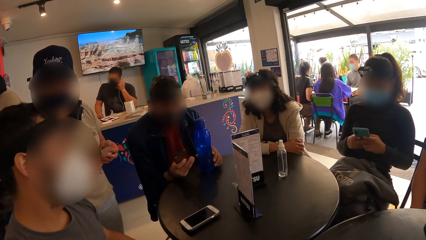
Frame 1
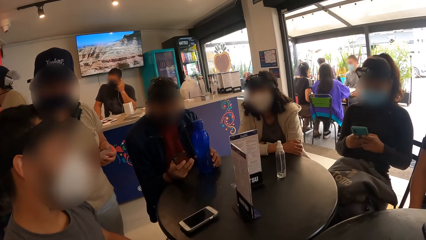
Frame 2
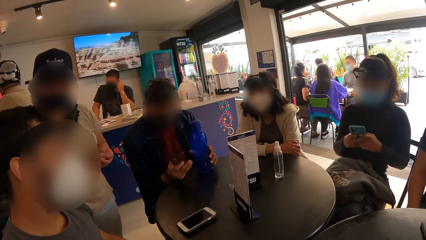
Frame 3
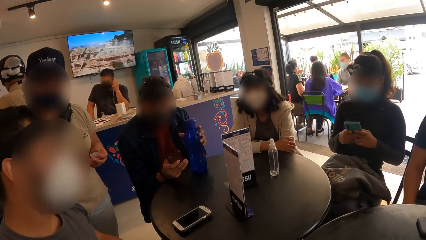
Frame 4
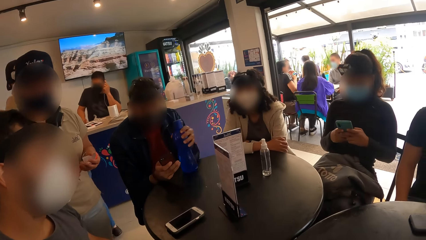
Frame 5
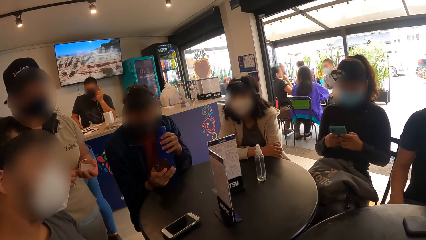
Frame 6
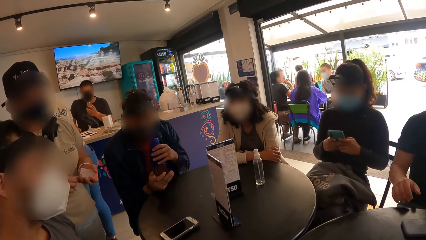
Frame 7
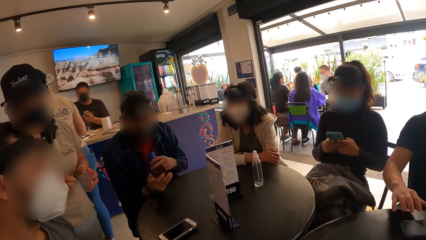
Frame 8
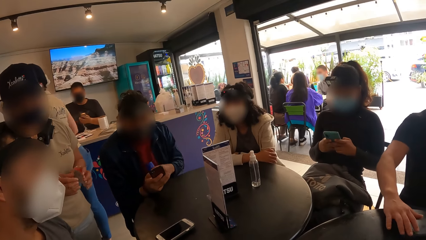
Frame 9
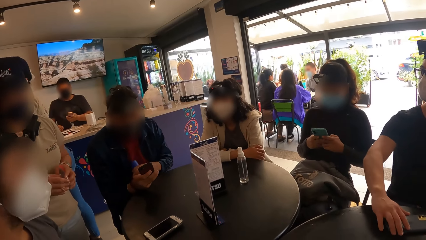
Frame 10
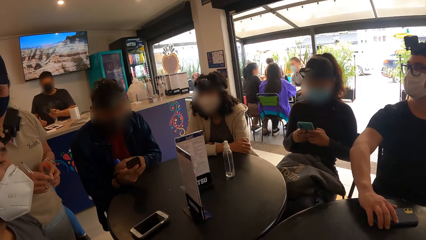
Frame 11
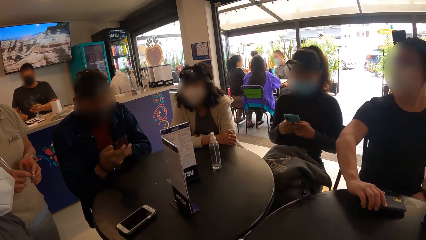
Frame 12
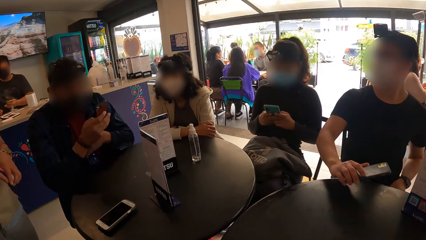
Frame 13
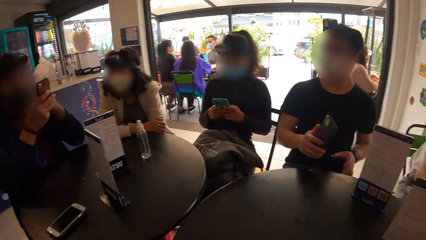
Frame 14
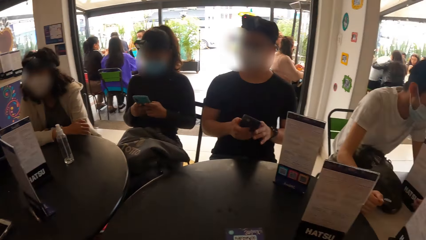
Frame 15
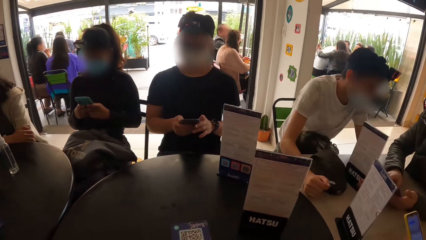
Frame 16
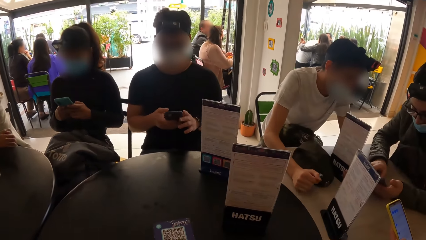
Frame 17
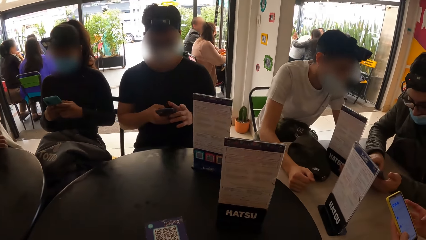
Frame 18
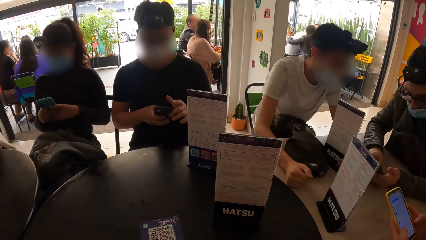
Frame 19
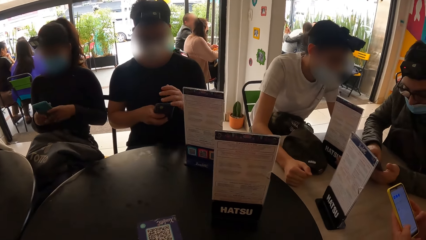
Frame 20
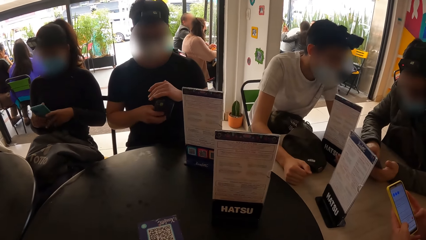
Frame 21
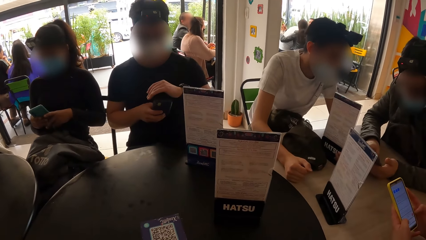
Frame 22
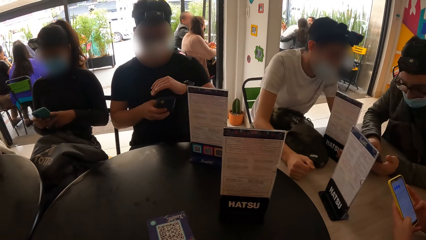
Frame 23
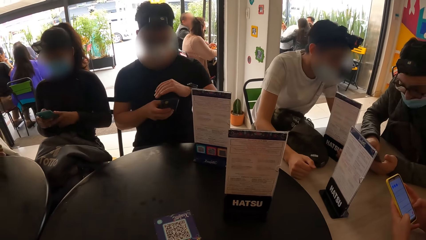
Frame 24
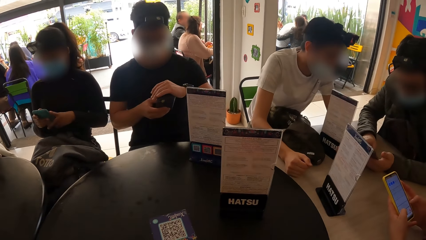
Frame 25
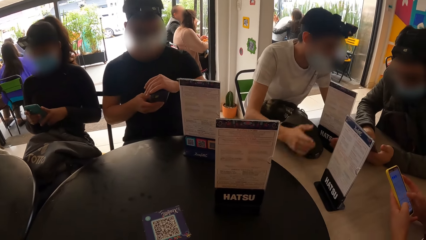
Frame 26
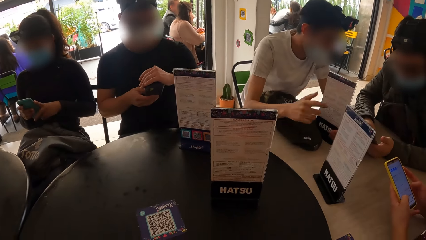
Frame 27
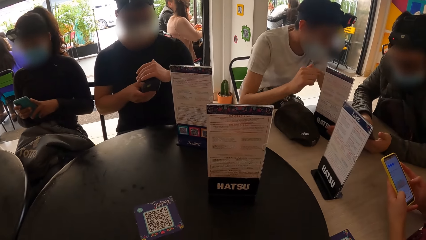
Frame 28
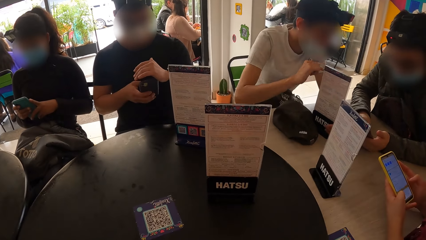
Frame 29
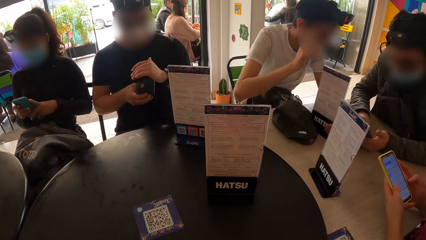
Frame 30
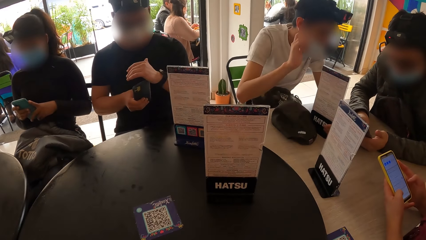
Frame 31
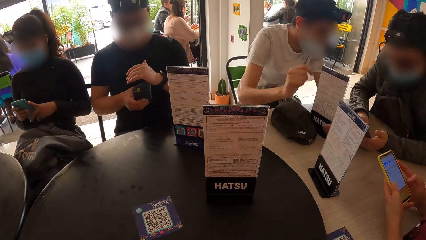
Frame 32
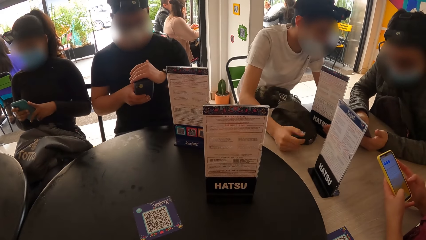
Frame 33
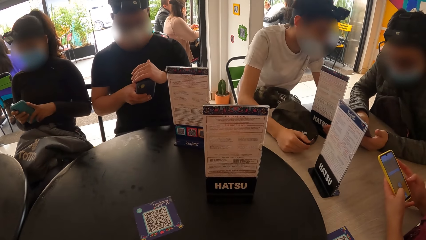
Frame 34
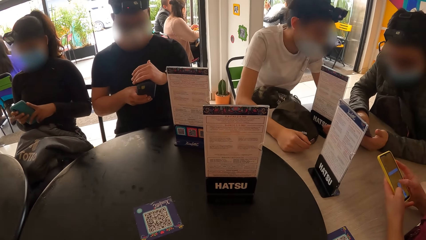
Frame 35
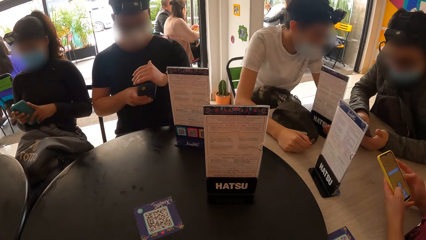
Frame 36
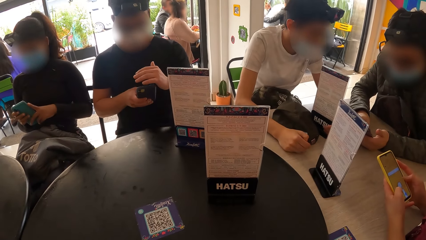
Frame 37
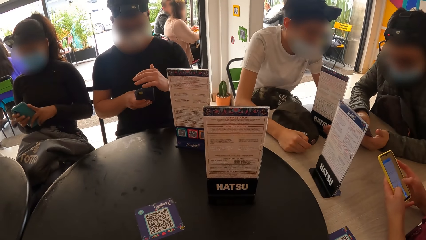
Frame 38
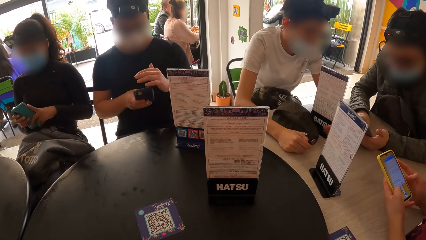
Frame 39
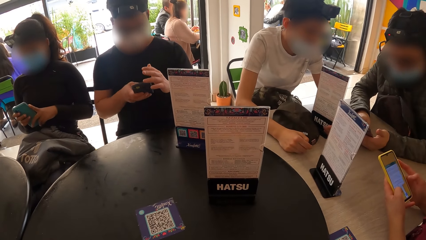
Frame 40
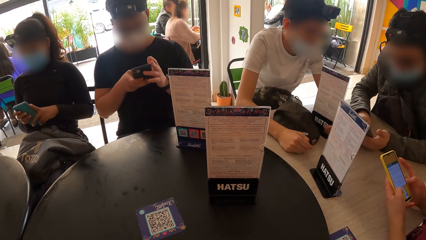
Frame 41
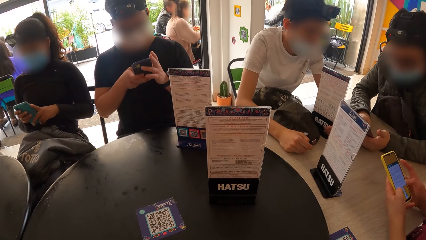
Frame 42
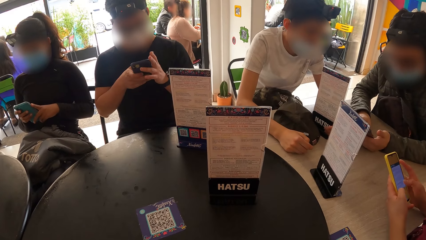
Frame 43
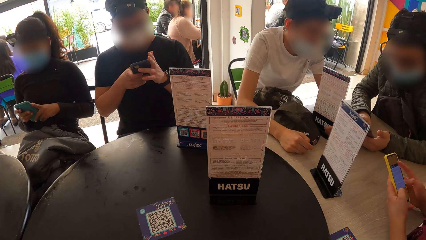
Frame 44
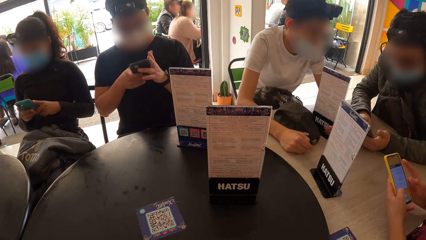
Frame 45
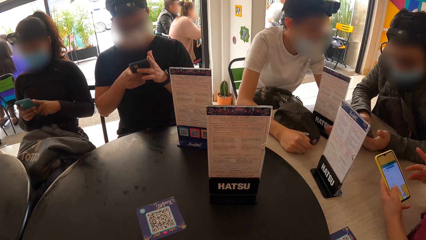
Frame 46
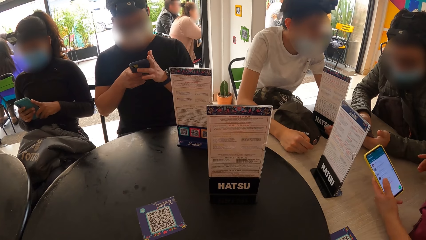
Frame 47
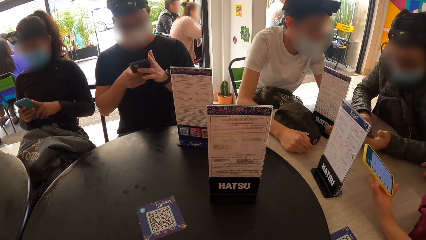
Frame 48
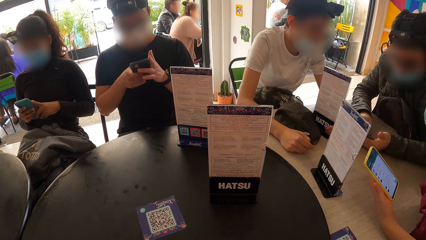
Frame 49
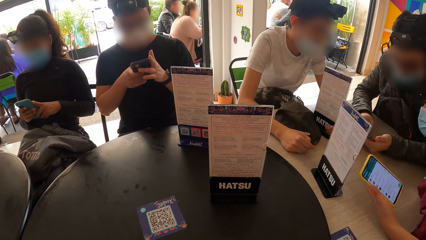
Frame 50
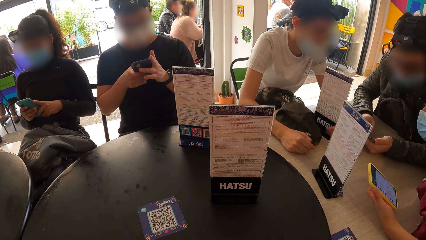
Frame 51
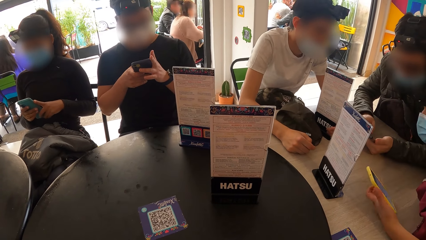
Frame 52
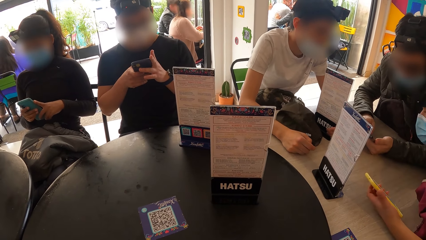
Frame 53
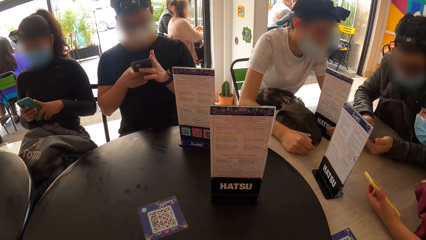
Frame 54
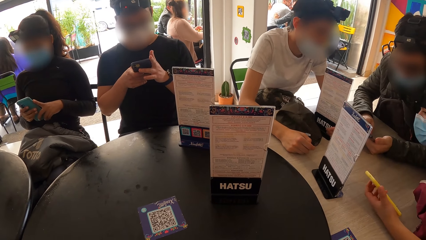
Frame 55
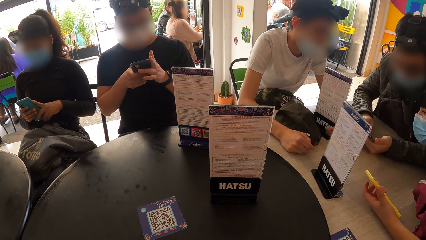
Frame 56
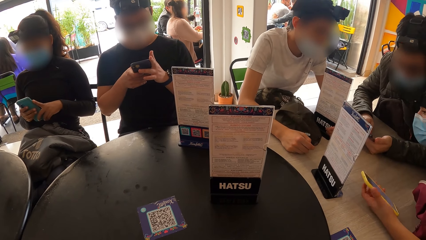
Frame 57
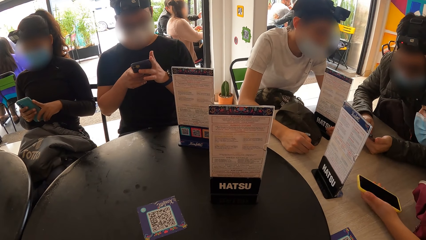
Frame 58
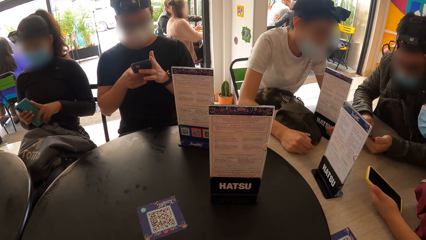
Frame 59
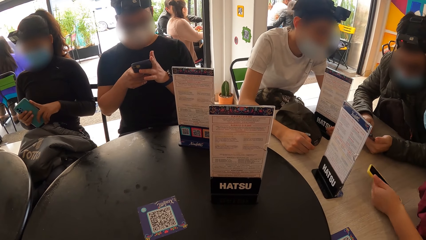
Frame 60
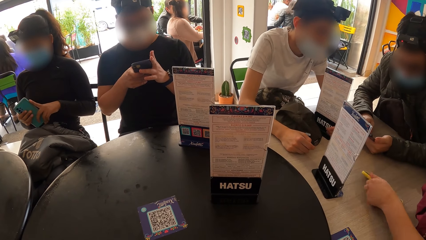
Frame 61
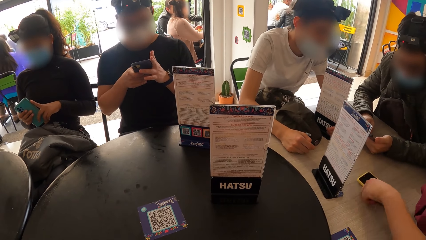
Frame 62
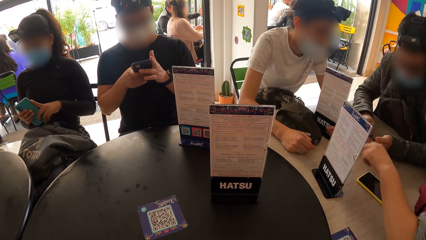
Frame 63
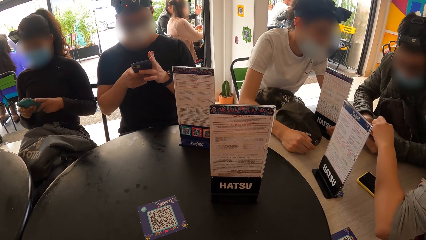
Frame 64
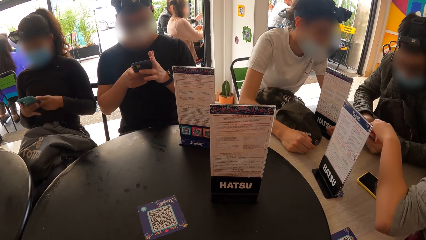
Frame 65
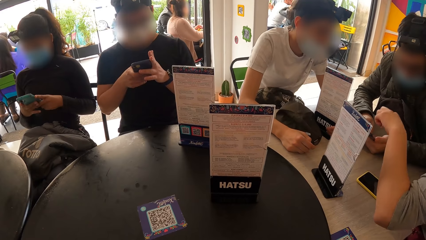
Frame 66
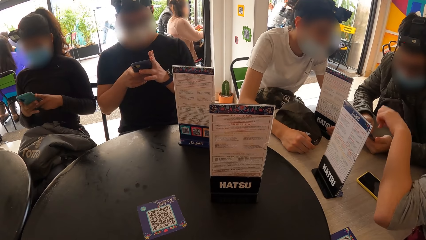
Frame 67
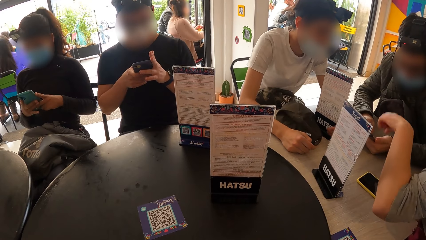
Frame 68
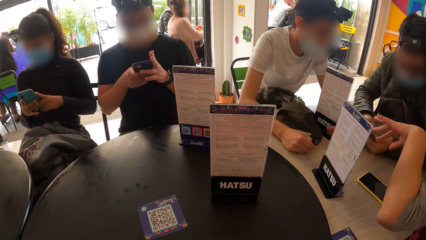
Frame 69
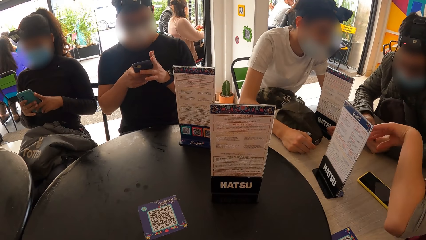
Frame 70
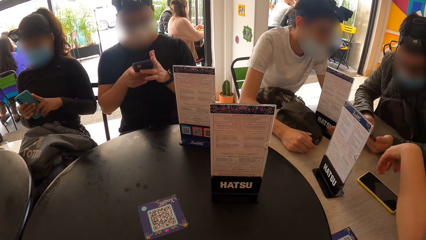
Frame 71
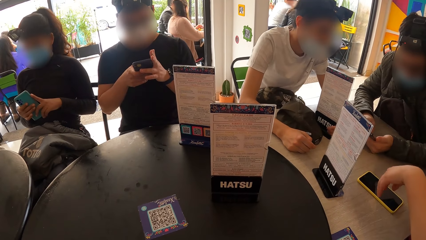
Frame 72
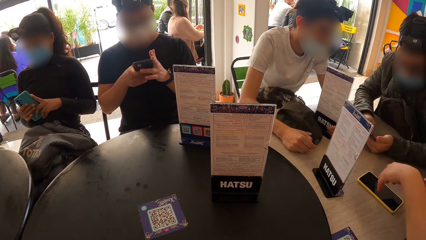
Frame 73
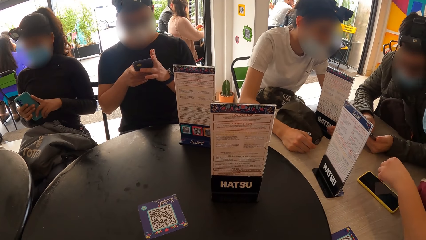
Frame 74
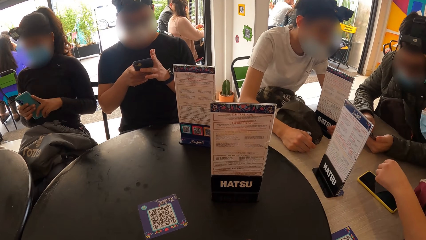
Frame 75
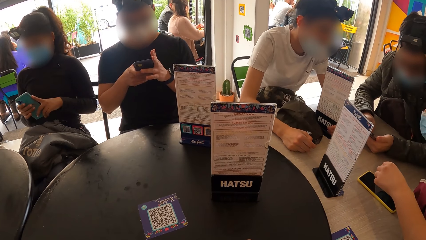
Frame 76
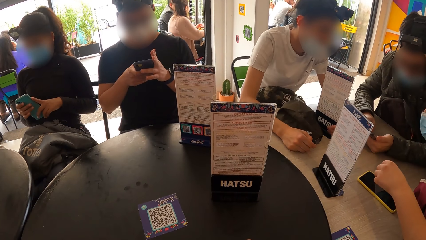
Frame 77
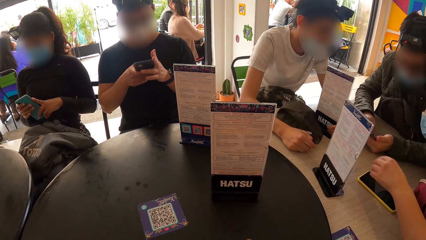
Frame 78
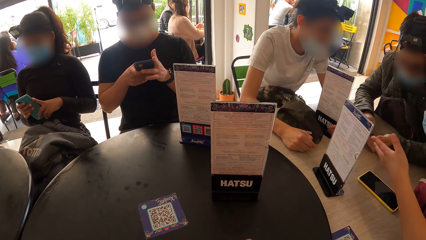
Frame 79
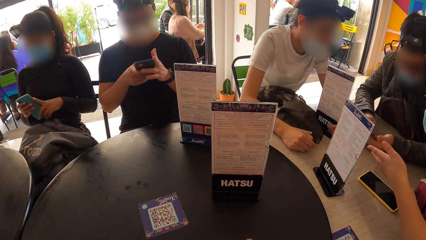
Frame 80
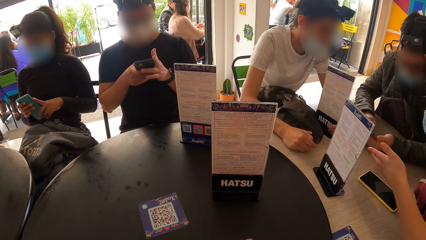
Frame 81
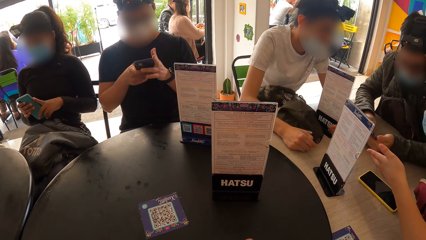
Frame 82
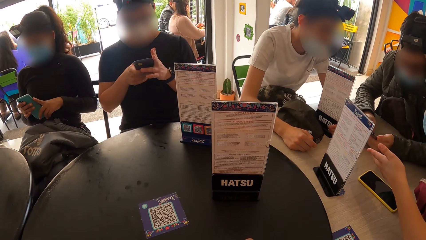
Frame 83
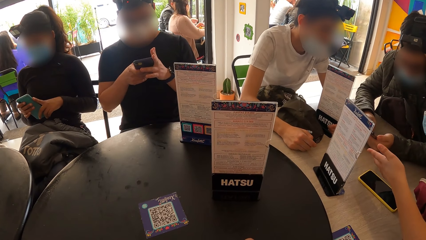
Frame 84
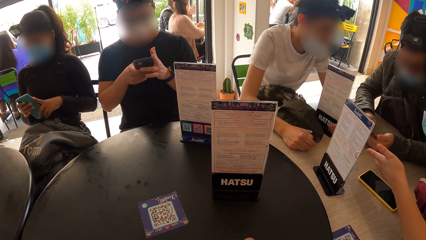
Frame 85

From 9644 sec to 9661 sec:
A man lifts the mobile phone with his right hand. He lifts the bottle with his left hand. Another man lifts the mobile phone with his right hand. He operates the mobile phone with hands. A woman operates the mobile phone with both hands. She drops the mobile phone on the table with her right hand. She makes gestures. She interacts with a third man.
